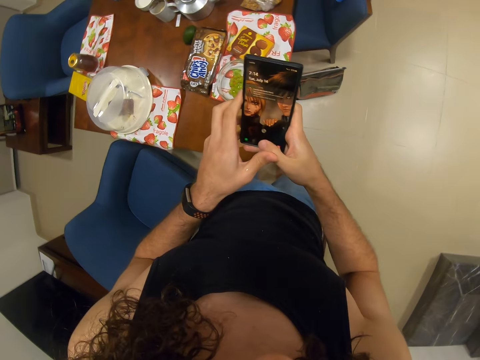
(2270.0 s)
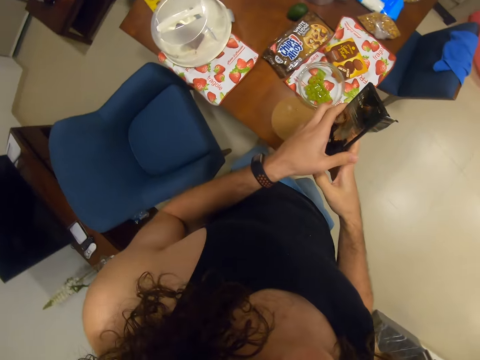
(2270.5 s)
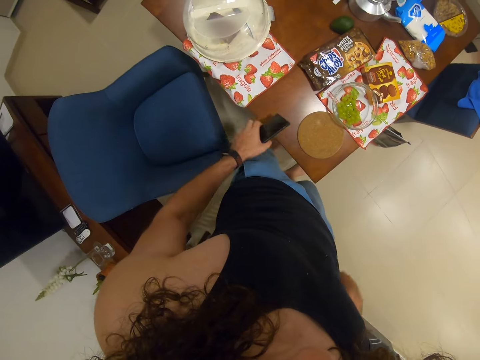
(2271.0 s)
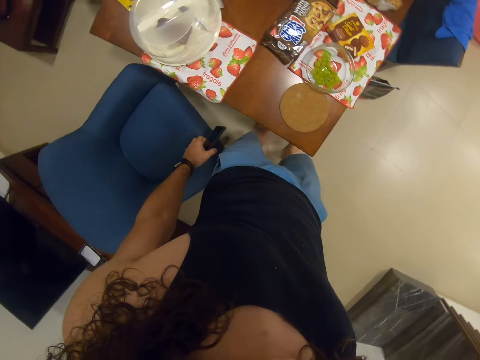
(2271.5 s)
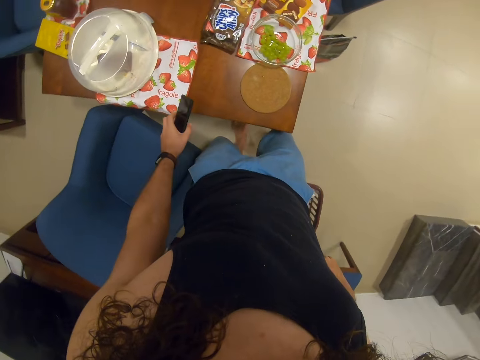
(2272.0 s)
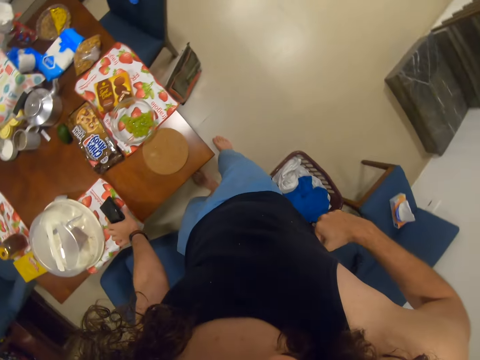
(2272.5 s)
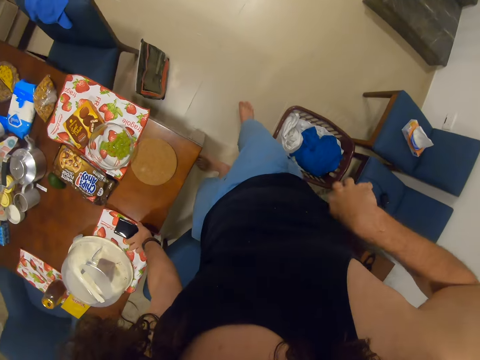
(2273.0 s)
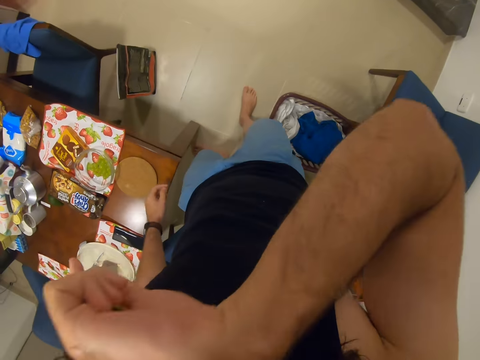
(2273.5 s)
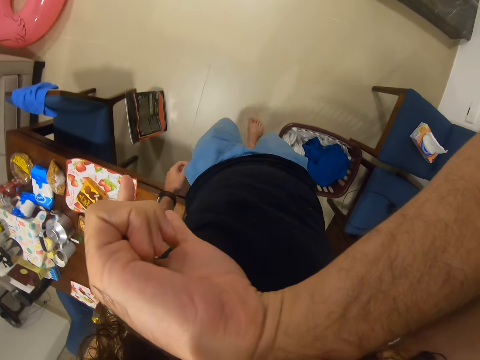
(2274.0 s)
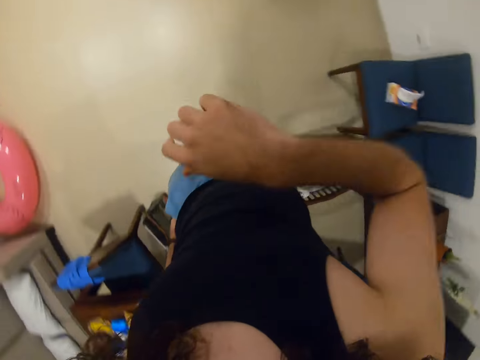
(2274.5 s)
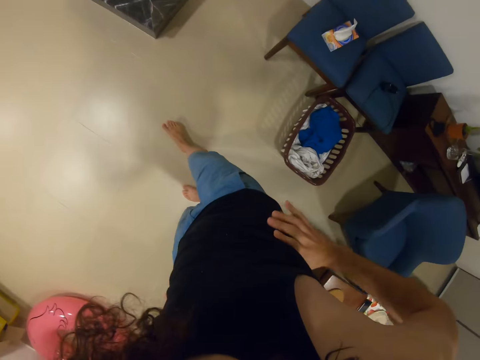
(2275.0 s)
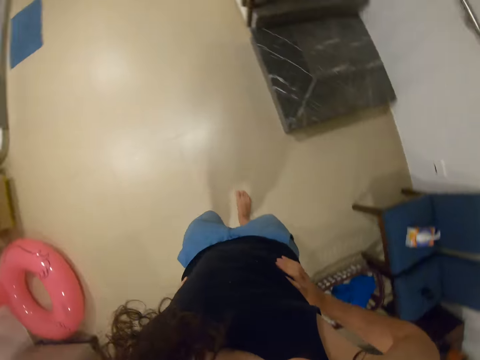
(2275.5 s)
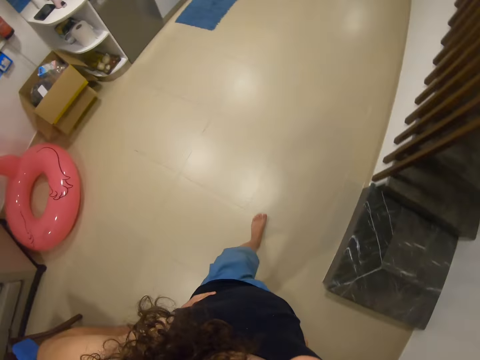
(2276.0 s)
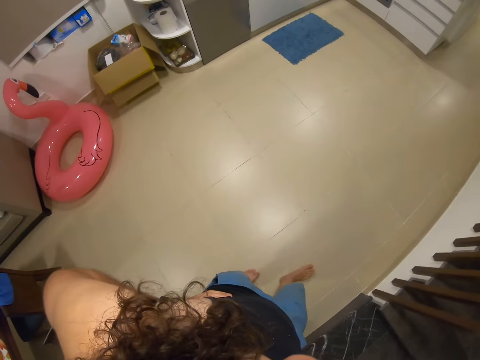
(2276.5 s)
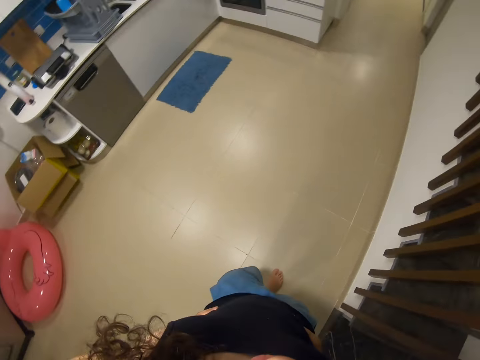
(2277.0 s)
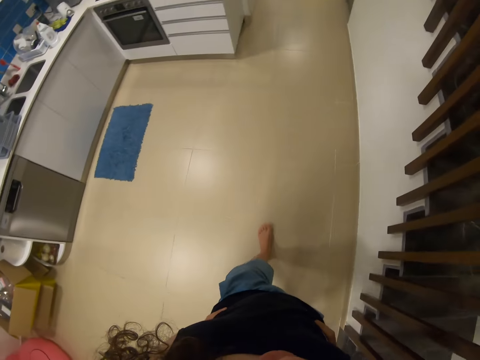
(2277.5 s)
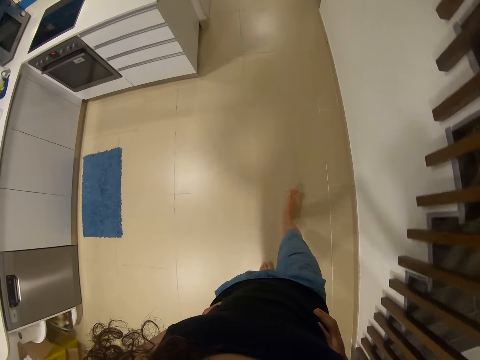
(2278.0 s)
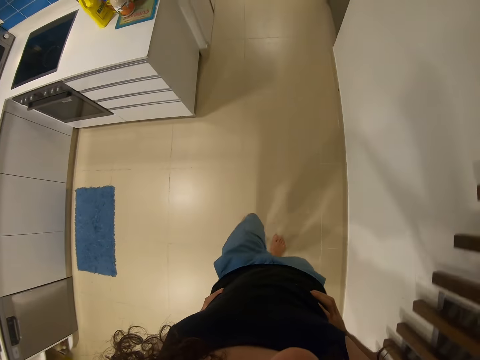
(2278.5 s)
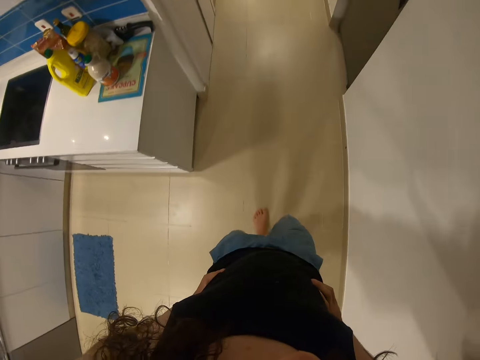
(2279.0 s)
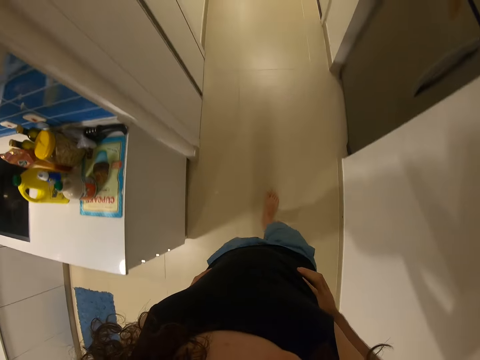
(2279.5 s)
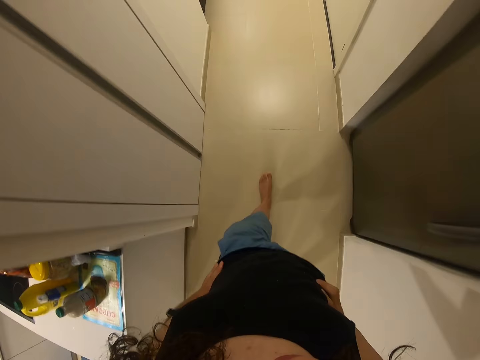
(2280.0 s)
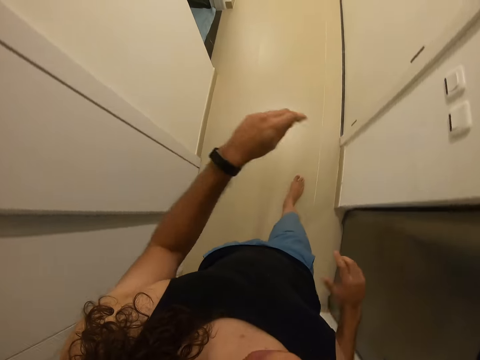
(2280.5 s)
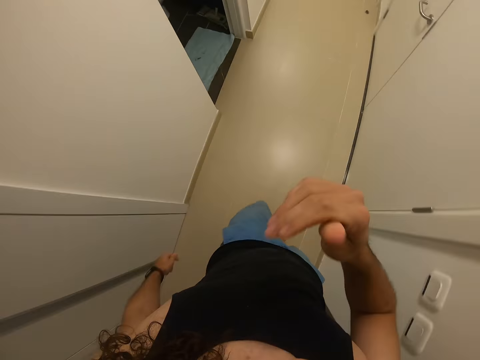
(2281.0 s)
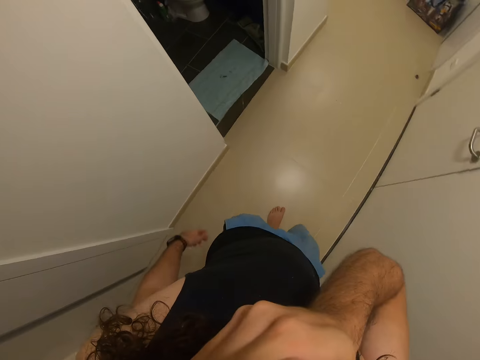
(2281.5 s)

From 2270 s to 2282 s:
The camera wearer puts the phone on the table. He touches his eyes. He walks in the room. He touches his waist.

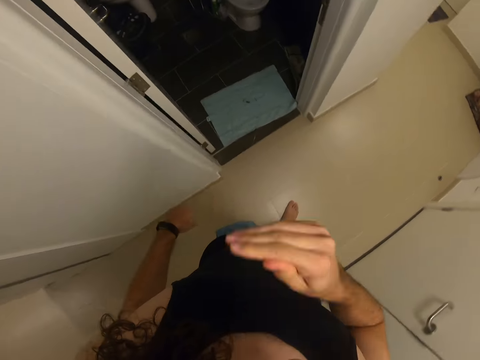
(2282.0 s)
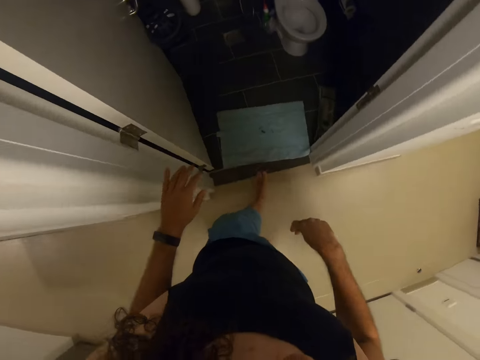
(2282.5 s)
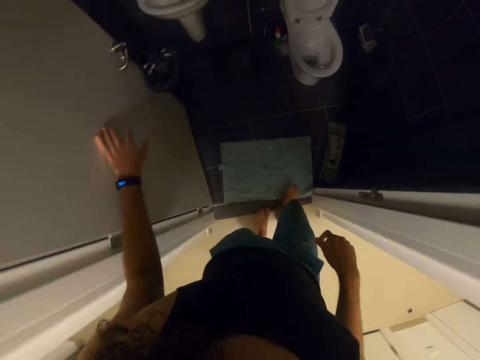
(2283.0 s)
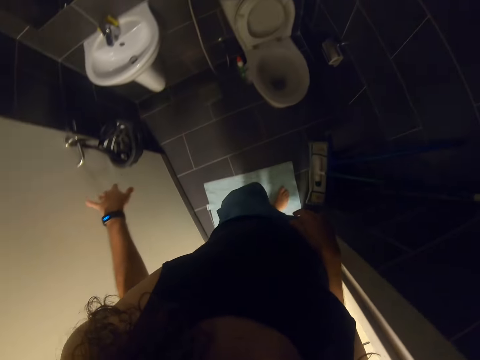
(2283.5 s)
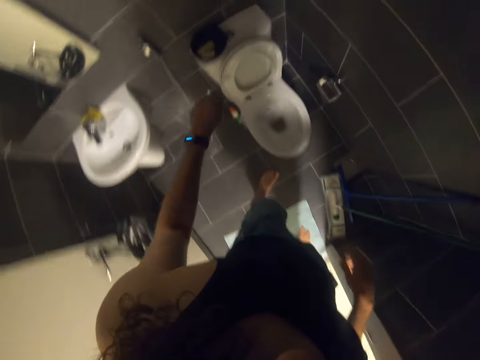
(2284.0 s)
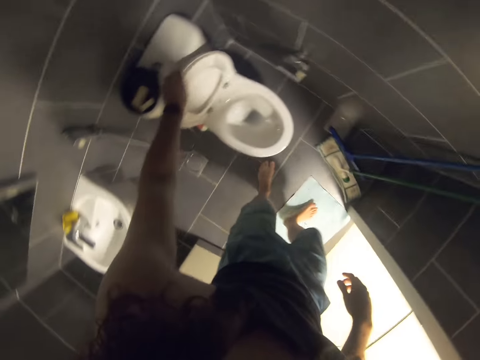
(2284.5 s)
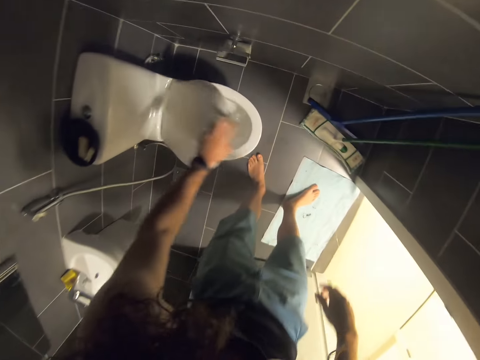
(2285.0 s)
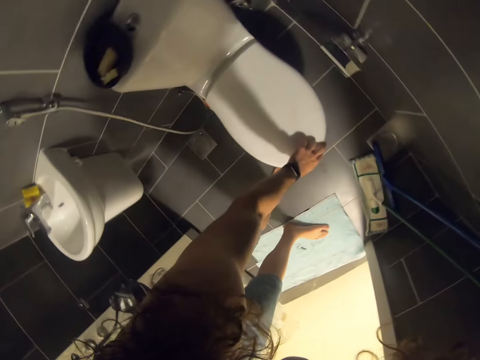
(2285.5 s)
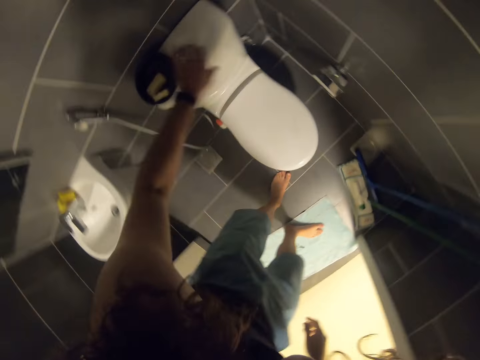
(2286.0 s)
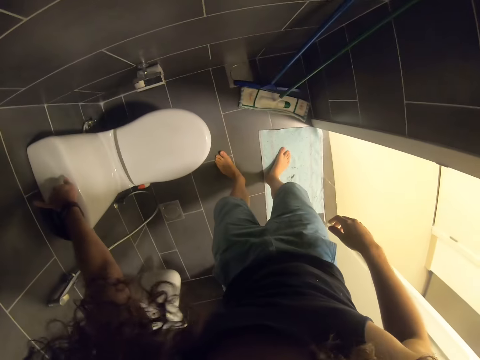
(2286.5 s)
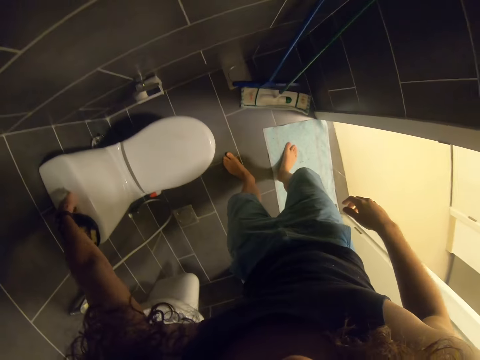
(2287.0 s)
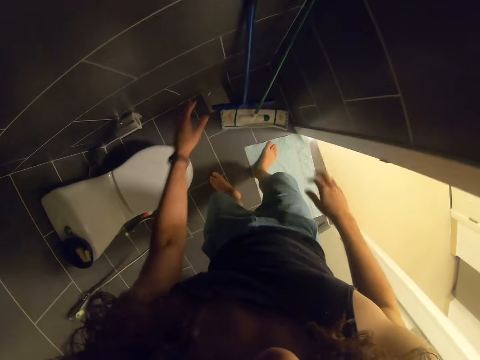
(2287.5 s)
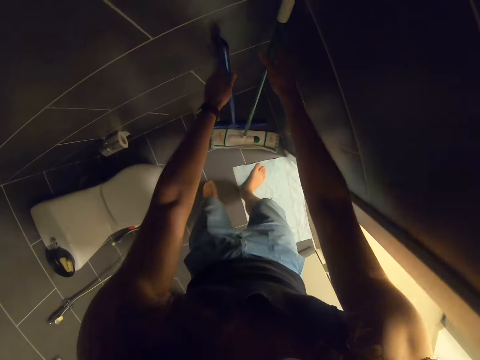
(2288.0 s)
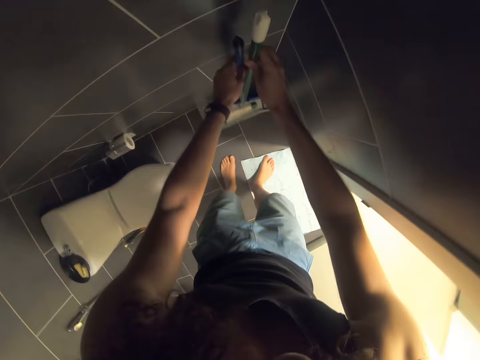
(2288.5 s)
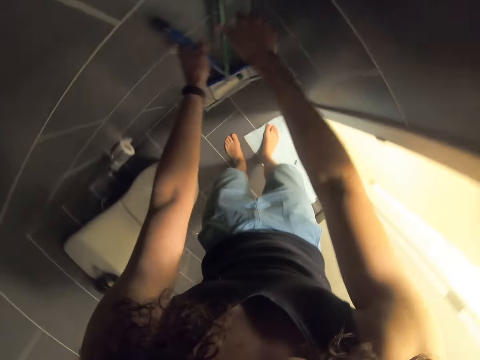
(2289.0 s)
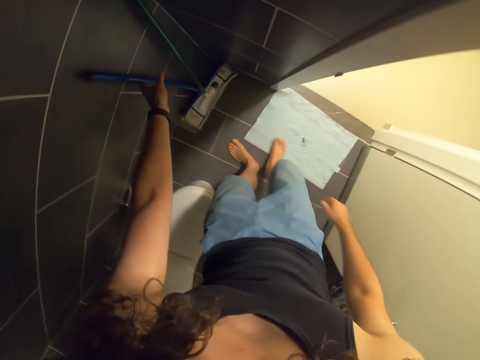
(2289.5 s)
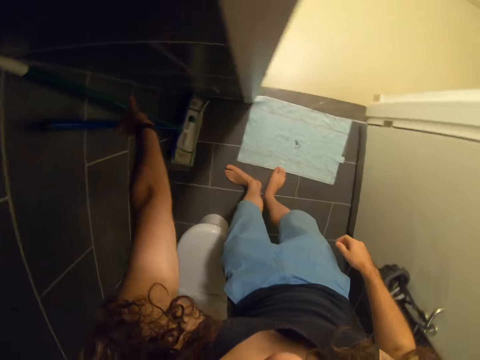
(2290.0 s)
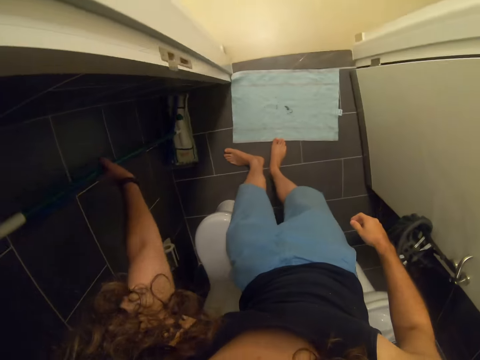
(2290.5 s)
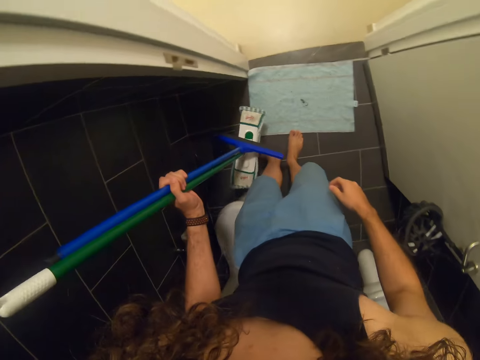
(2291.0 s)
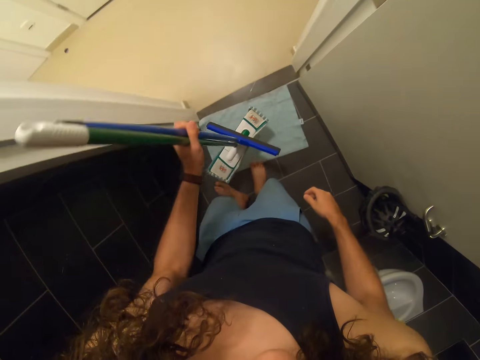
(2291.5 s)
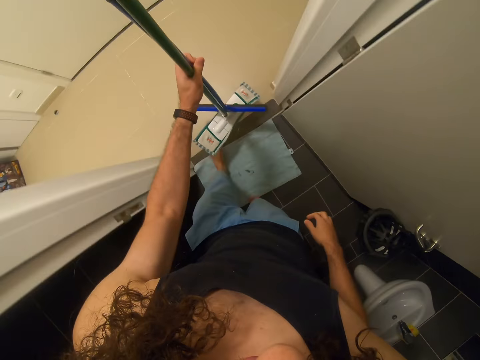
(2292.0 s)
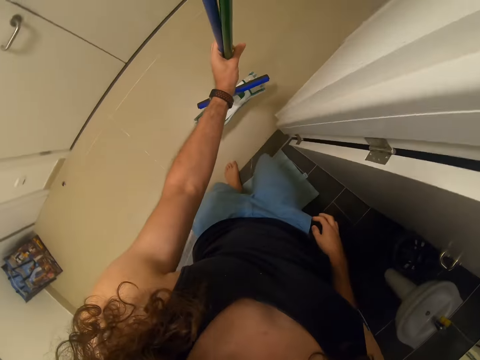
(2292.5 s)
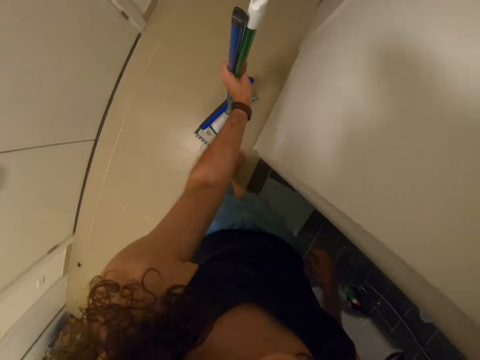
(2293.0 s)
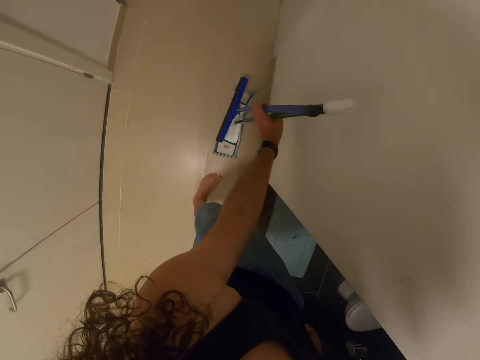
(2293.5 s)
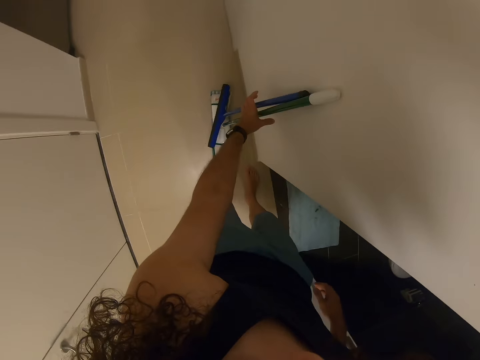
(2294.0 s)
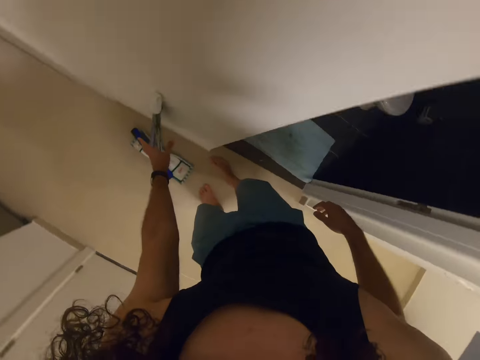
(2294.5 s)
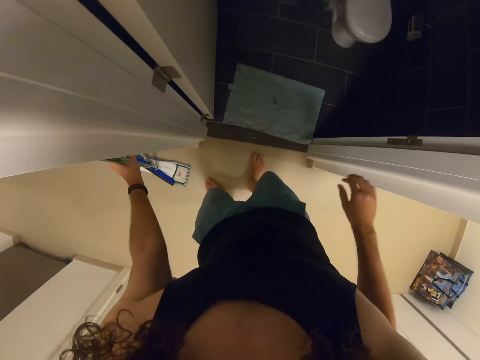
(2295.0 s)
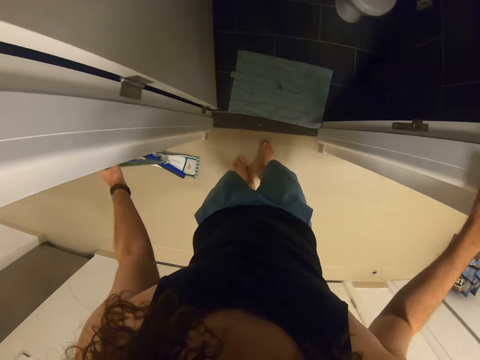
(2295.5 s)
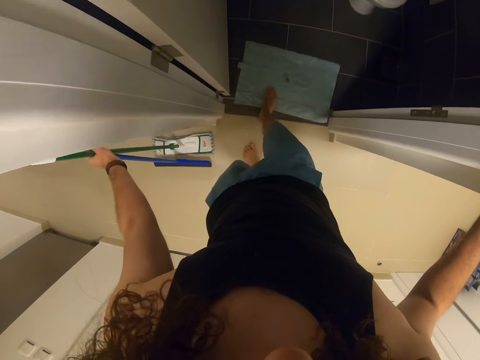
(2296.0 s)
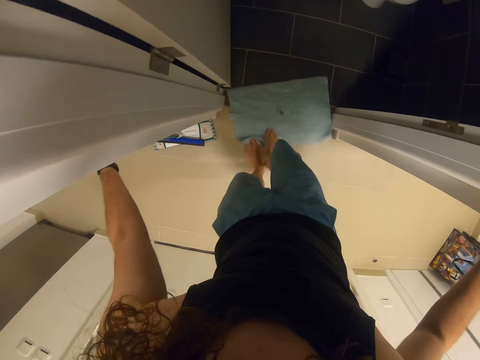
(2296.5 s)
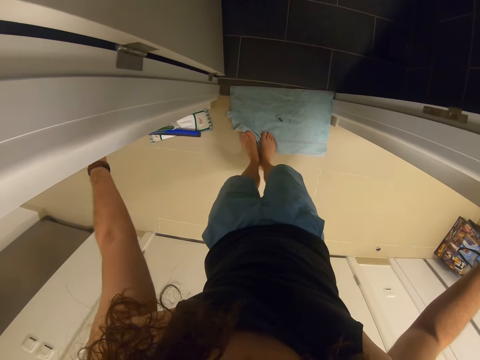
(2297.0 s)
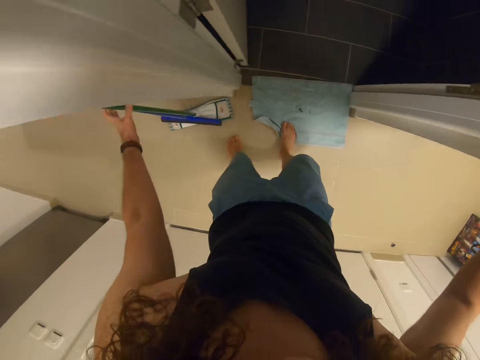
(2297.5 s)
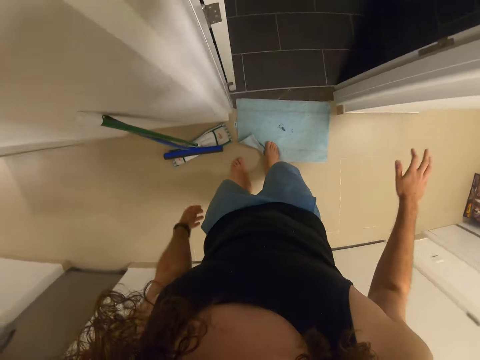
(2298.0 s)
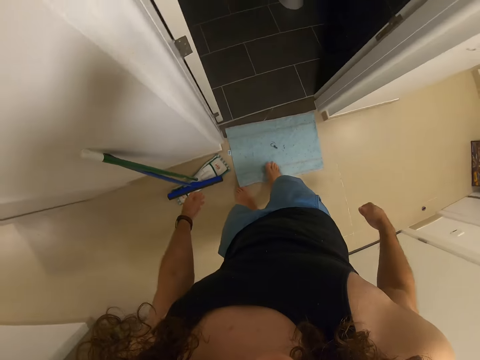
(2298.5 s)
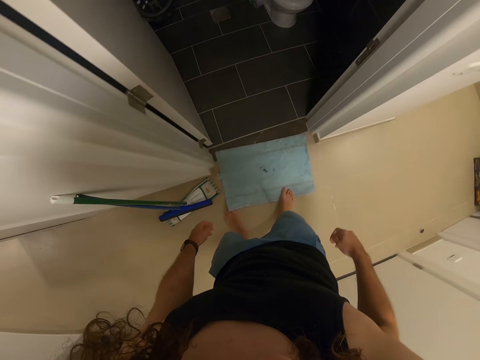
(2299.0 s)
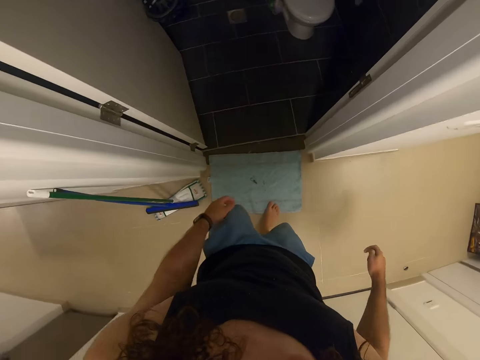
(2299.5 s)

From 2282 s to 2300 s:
The camera wearer touches the washroom door. He closes the washroom seat. He flushes the toilet. He takes the broom from the toilet. He puts the broom outside. He drags the door mat with his leg.
